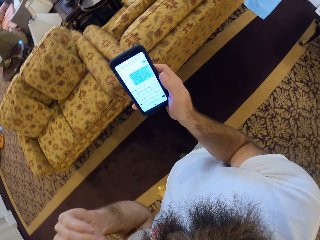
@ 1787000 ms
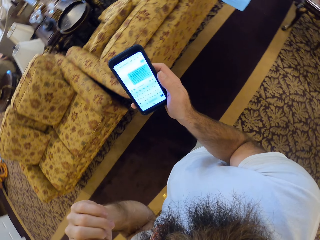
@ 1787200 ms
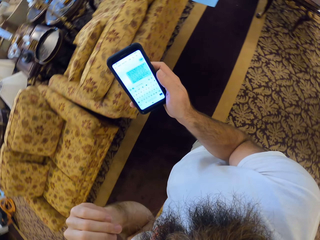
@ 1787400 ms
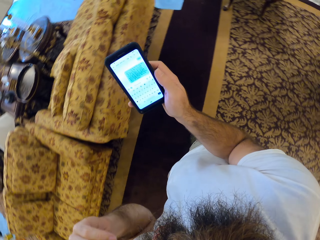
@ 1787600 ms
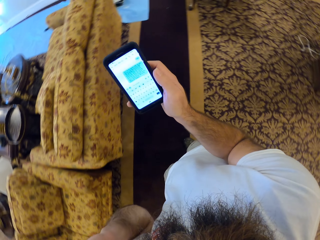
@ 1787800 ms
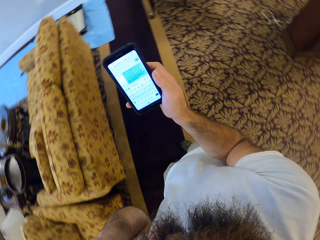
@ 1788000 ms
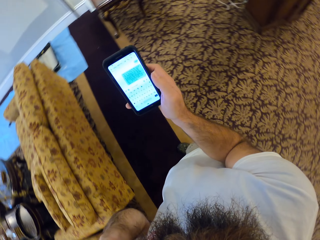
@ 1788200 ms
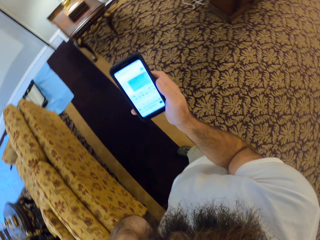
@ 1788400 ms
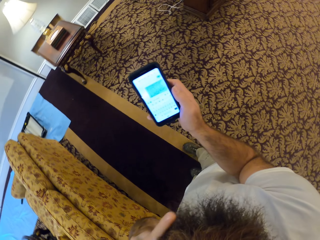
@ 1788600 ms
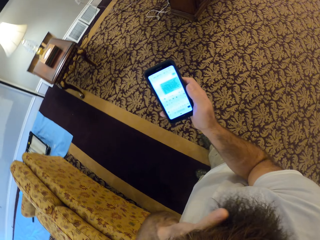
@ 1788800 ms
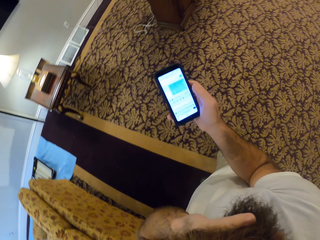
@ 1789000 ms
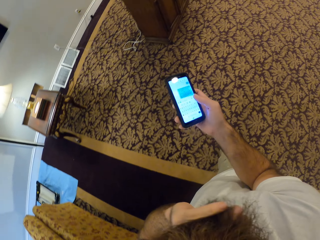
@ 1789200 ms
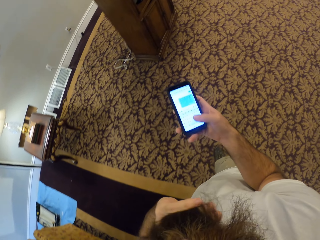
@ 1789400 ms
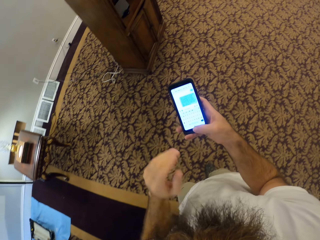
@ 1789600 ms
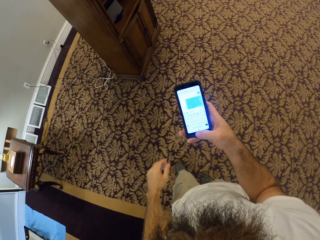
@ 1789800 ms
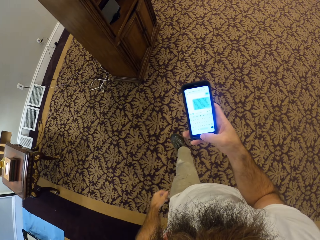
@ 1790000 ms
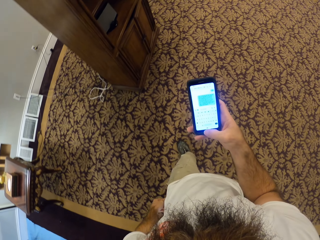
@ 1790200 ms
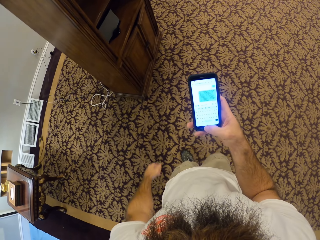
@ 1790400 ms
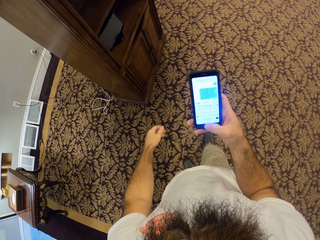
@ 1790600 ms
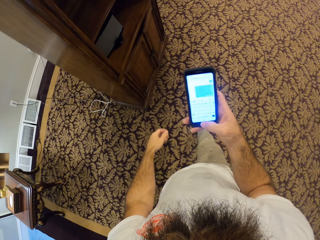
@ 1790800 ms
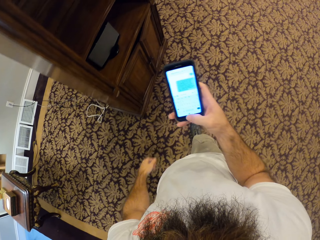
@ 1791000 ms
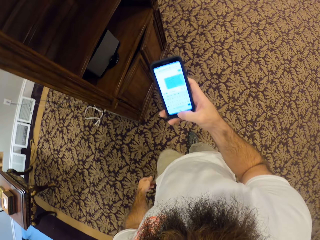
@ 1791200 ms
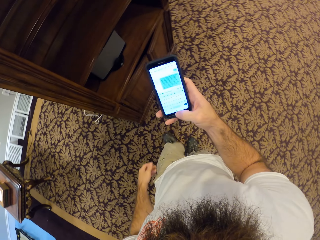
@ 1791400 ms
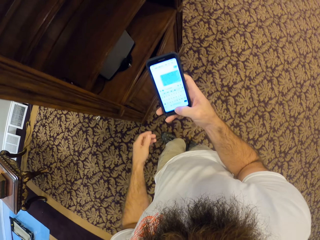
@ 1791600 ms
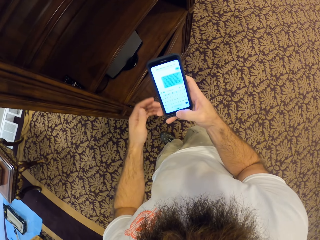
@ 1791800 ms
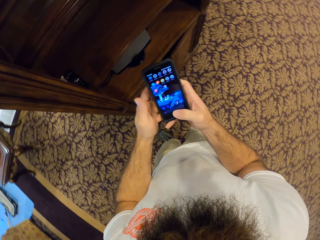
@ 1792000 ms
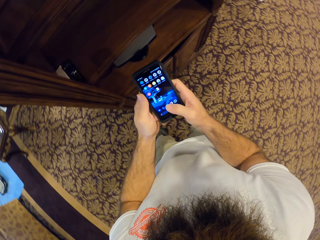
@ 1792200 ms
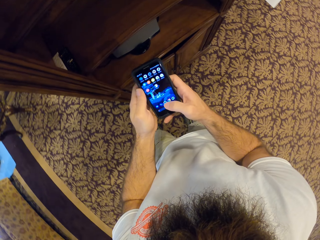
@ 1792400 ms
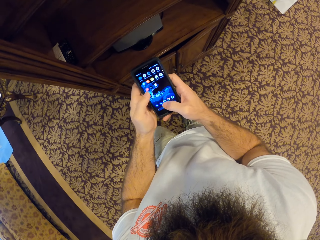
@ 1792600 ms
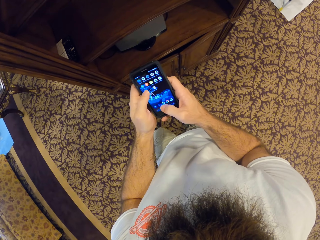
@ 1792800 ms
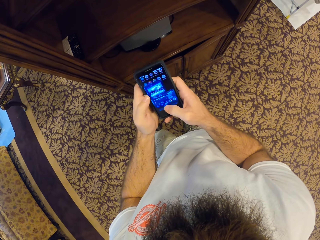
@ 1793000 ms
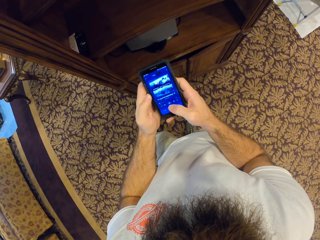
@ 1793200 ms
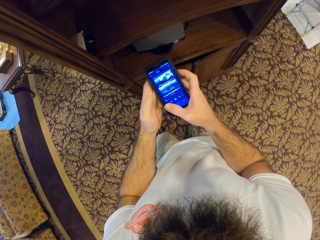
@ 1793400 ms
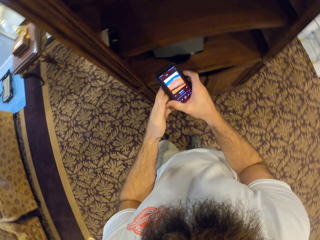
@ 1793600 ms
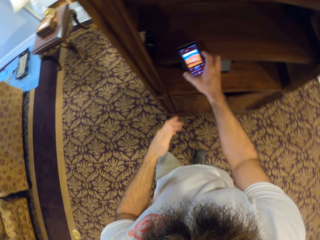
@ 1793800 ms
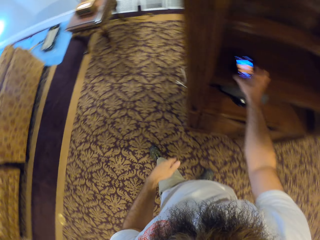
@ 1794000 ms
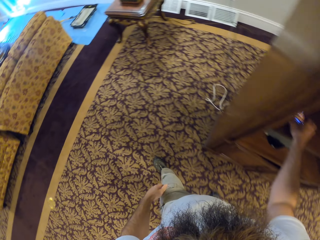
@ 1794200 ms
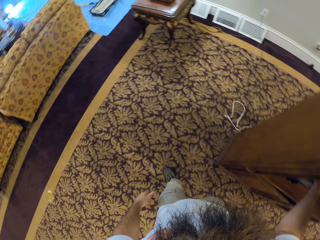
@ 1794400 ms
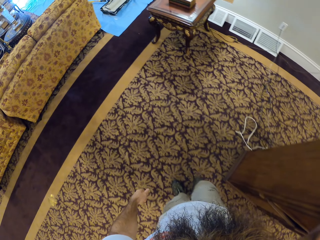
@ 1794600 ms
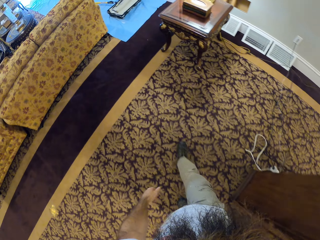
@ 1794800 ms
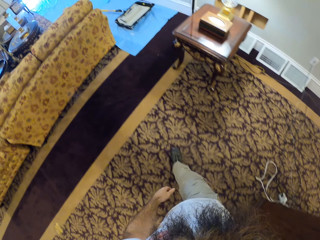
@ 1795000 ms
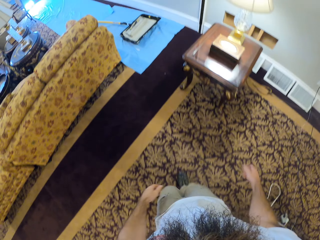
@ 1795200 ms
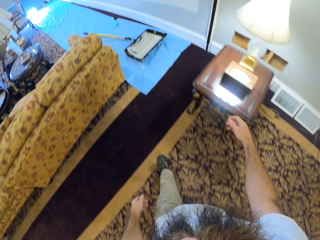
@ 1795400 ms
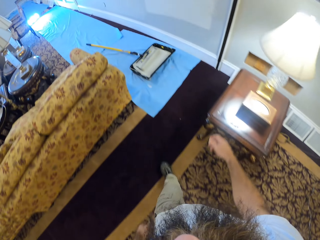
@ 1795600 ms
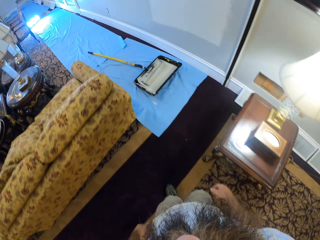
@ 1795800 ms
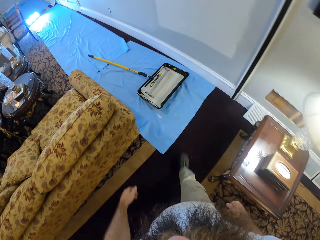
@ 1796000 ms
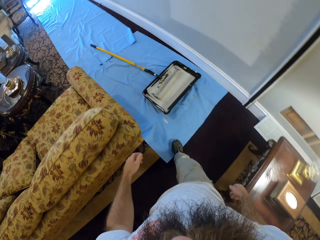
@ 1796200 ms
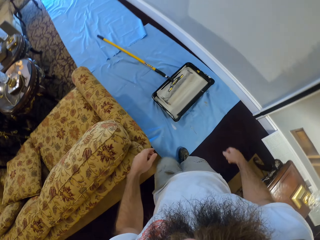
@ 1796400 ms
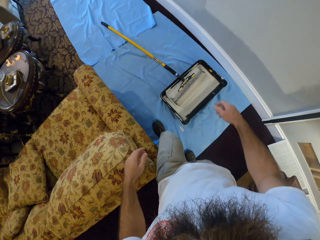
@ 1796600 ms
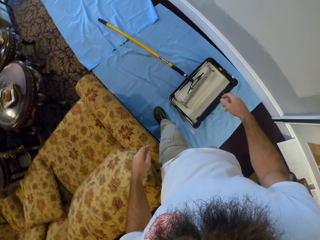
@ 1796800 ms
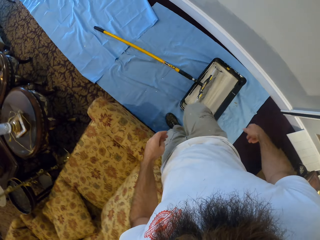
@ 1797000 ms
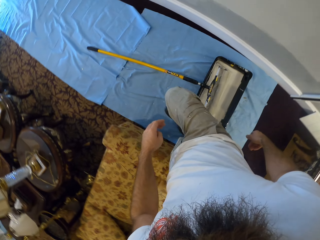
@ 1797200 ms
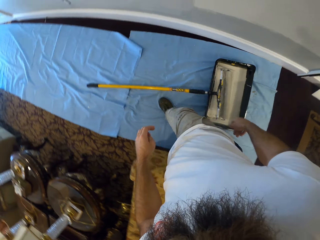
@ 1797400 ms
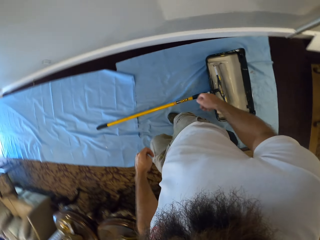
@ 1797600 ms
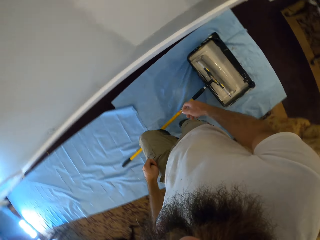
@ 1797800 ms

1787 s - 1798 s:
The camera wearer walks. They put the phone in the cupboard. They walk.

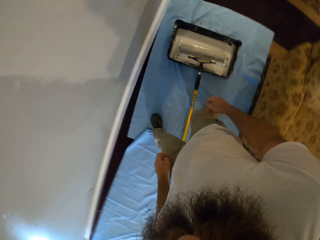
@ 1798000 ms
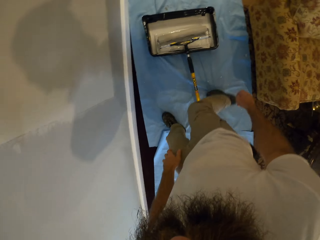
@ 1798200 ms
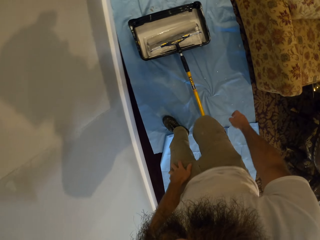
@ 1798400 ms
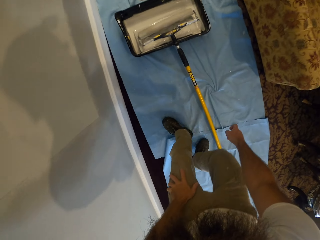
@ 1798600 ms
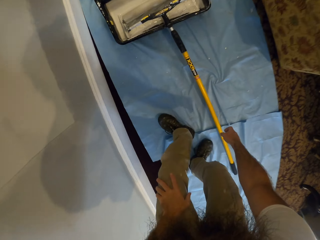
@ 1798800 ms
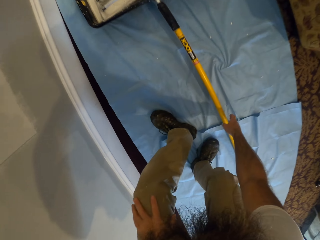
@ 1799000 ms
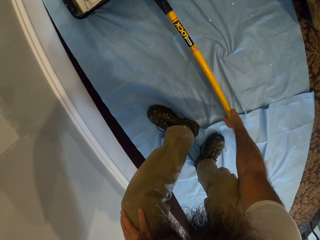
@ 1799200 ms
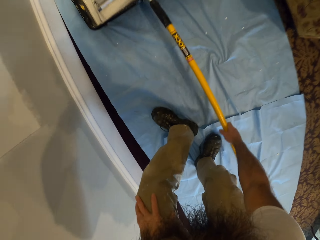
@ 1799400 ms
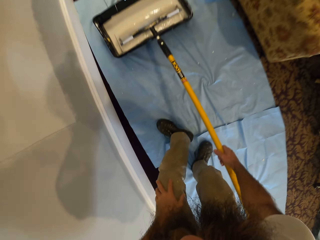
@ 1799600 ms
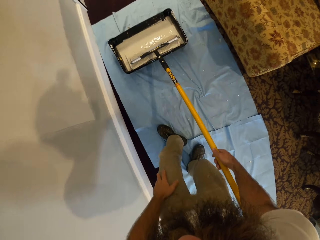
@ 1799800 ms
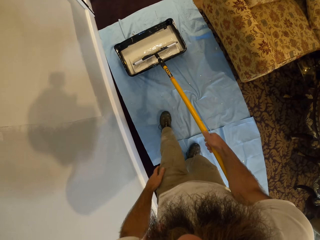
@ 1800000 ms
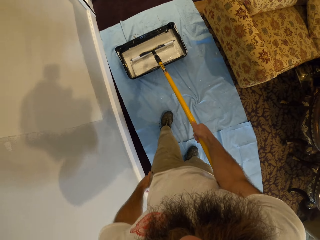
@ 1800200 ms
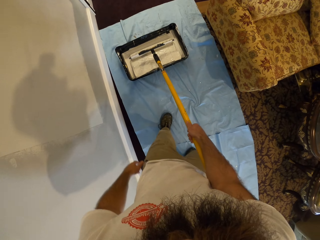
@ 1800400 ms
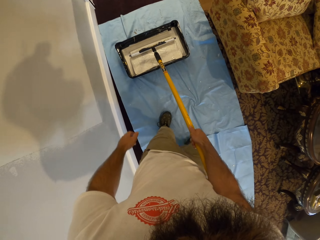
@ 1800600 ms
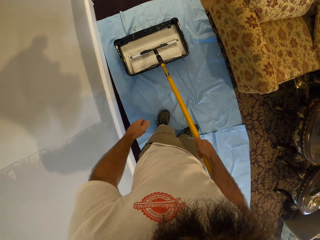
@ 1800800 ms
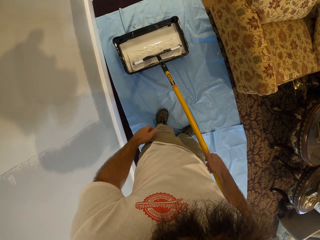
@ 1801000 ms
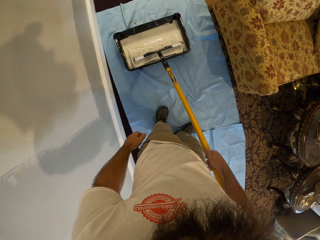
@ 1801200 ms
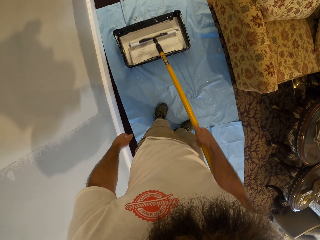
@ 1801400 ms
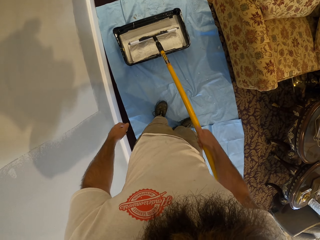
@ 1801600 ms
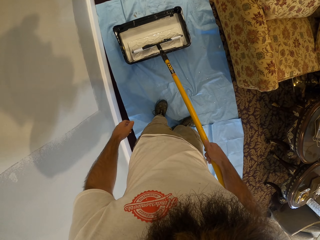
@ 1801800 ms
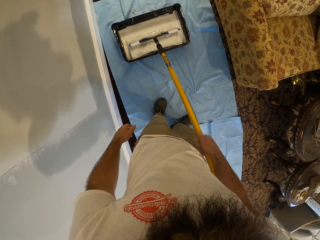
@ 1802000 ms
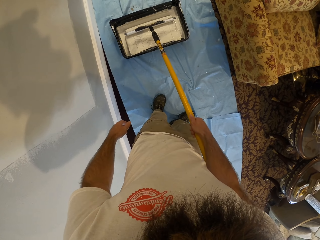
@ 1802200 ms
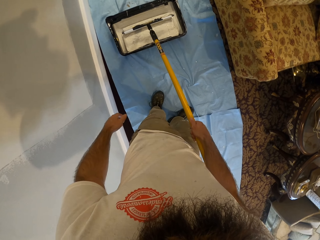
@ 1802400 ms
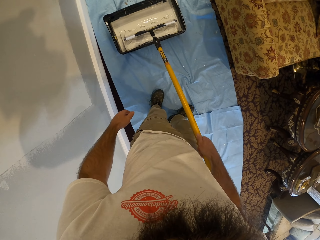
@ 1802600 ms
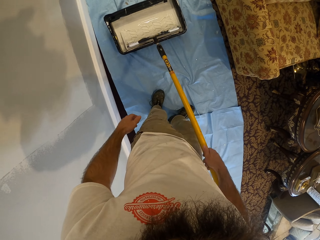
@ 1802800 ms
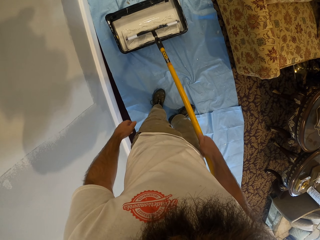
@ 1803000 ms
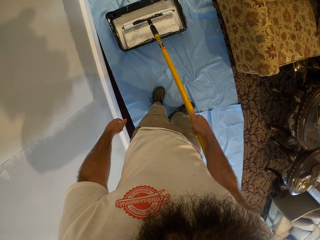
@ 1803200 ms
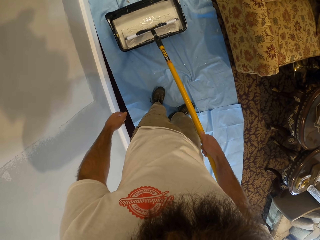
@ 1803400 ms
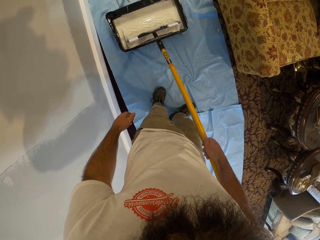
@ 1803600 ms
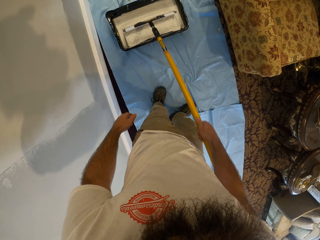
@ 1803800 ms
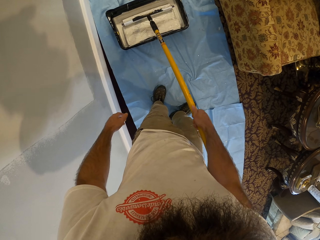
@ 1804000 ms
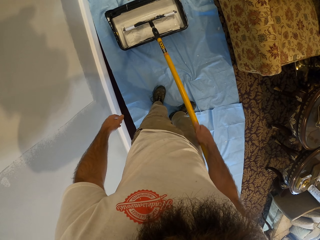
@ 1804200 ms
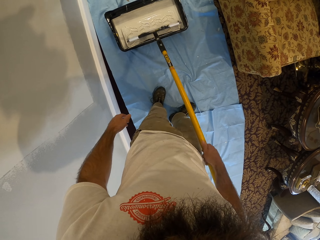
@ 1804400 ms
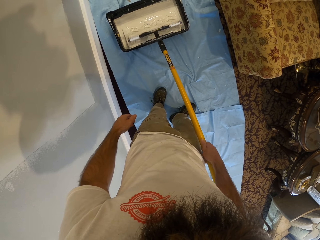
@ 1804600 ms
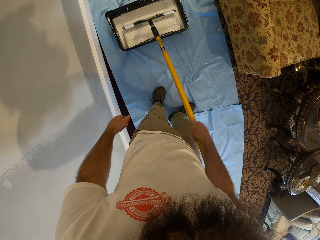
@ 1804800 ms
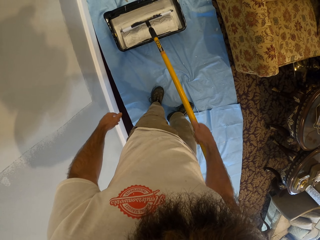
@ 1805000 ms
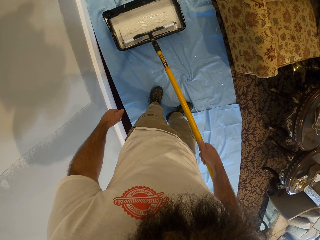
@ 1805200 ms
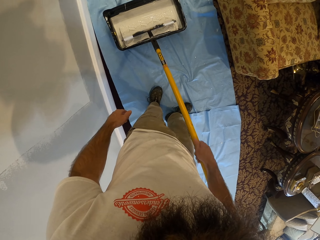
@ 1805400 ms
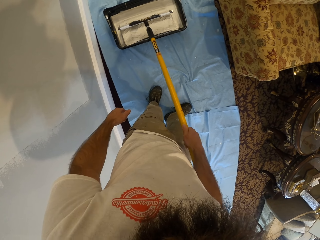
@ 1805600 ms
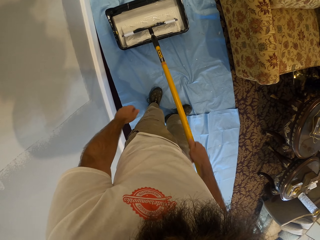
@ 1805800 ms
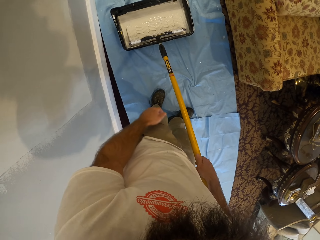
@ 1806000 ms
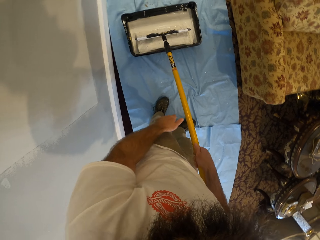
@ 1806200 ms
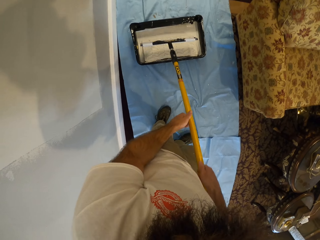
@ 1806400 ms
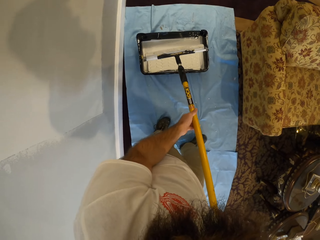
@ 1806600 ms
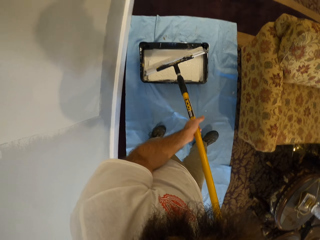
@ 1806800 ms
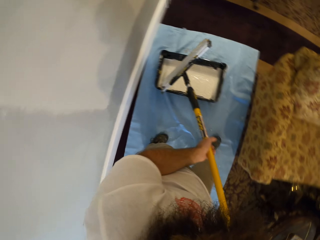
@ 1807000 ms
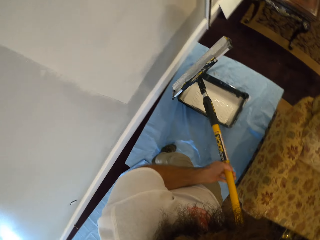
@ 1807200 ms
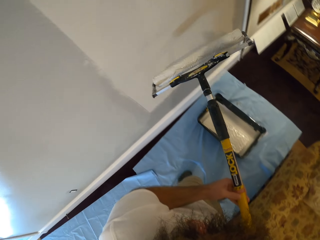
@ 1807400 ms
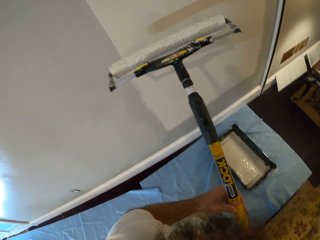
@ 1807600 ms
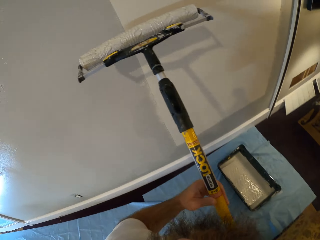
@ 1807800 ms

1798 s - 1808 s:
The camera wearer picks up the paint brush from the floor. They put paint on the brush.
